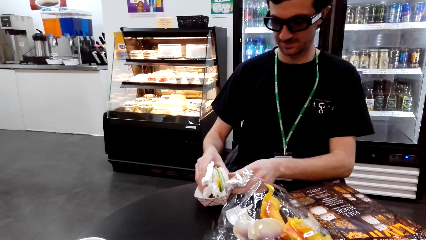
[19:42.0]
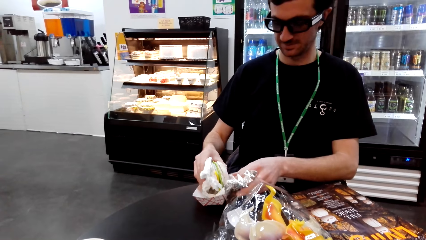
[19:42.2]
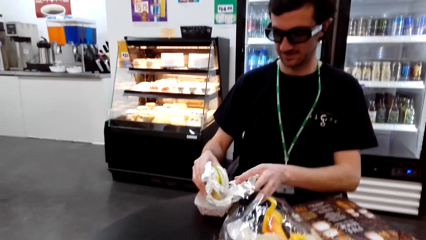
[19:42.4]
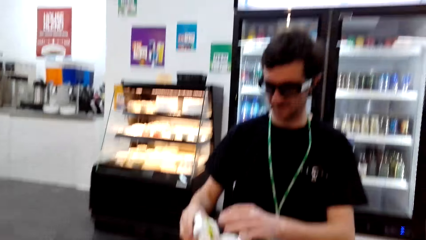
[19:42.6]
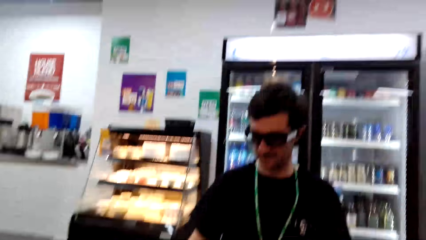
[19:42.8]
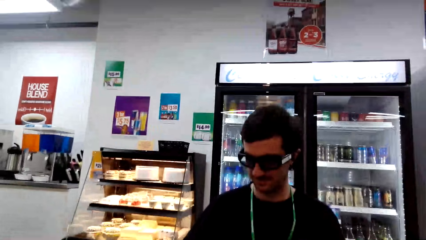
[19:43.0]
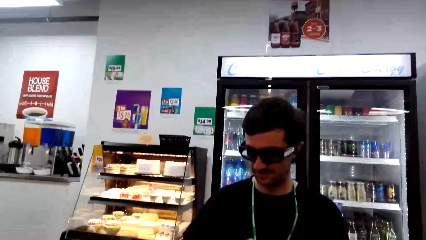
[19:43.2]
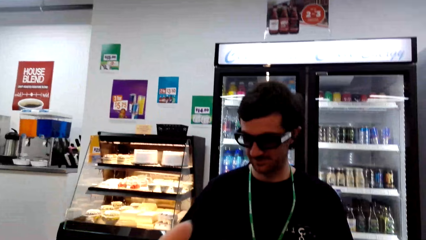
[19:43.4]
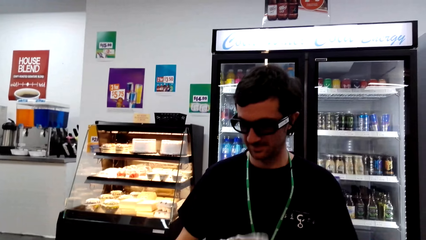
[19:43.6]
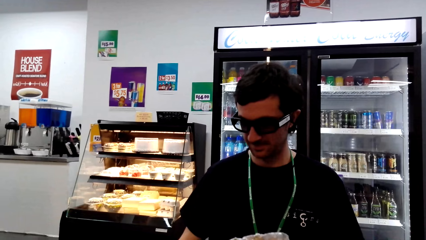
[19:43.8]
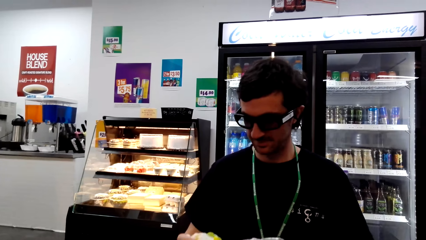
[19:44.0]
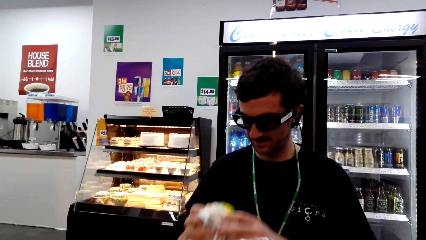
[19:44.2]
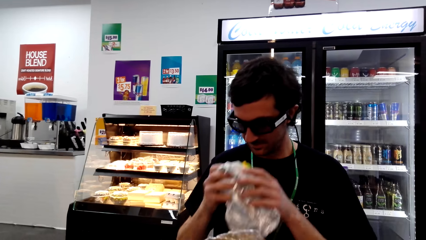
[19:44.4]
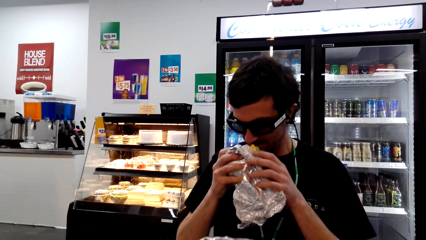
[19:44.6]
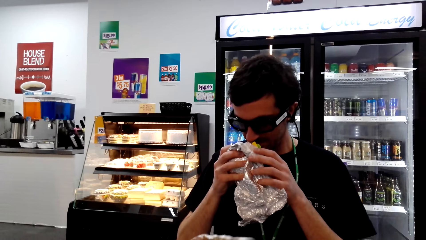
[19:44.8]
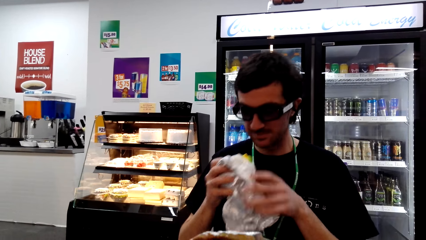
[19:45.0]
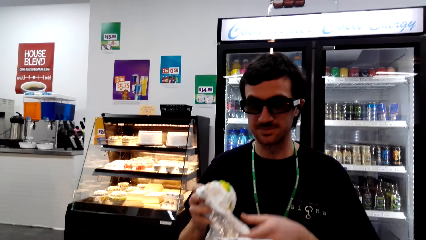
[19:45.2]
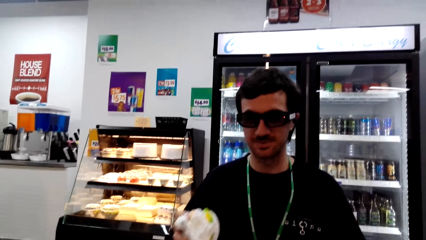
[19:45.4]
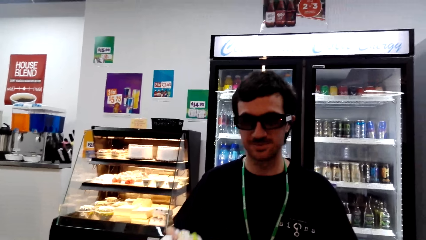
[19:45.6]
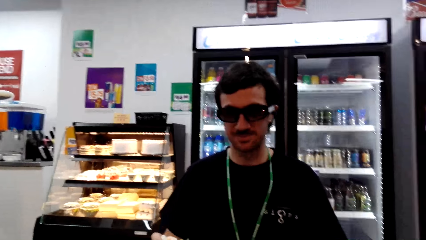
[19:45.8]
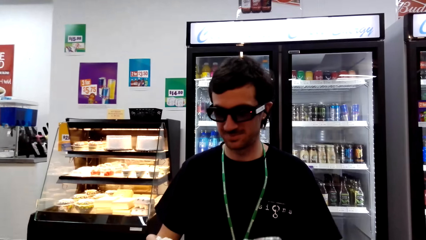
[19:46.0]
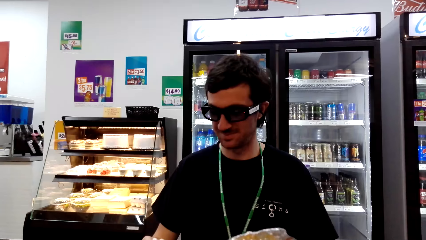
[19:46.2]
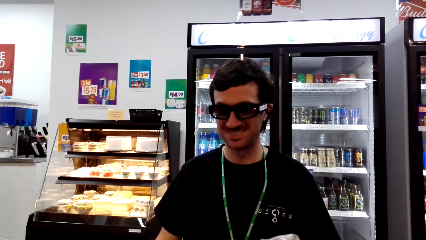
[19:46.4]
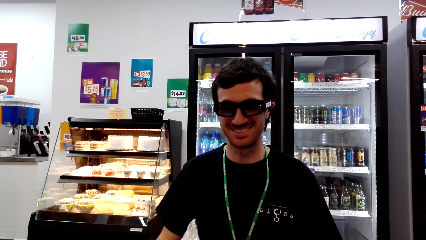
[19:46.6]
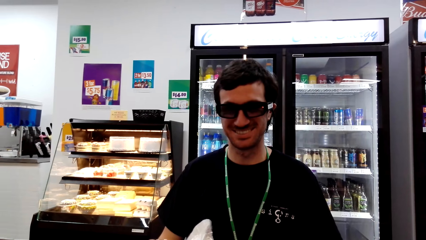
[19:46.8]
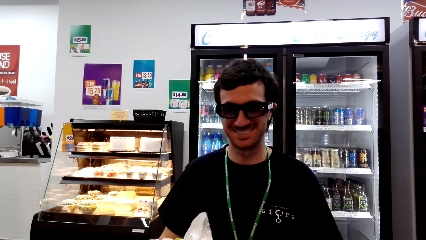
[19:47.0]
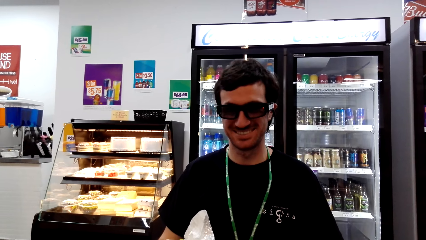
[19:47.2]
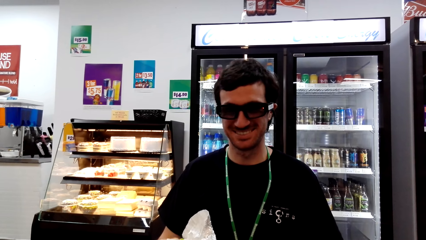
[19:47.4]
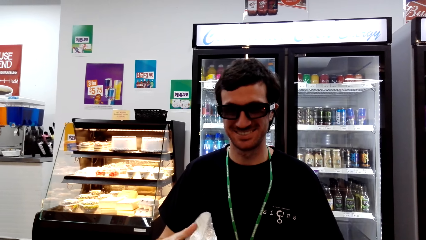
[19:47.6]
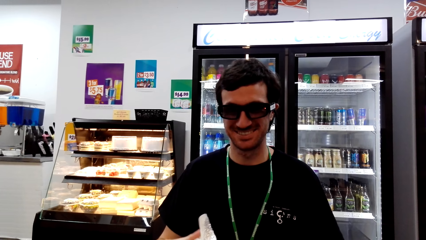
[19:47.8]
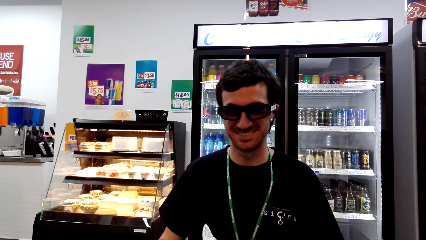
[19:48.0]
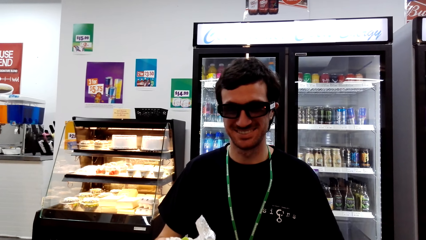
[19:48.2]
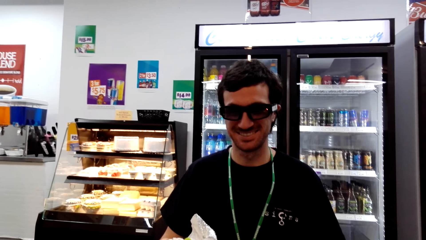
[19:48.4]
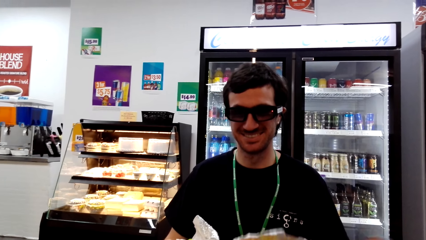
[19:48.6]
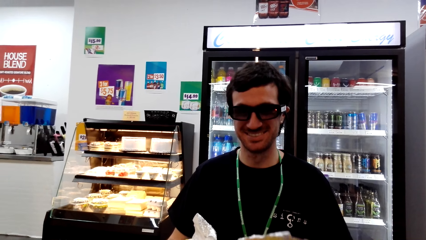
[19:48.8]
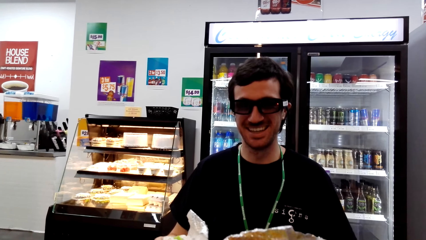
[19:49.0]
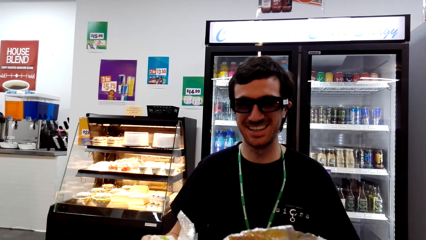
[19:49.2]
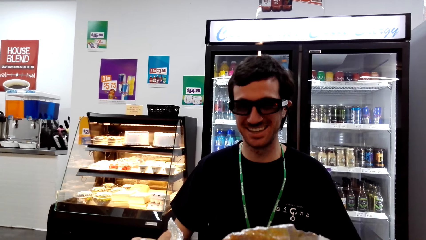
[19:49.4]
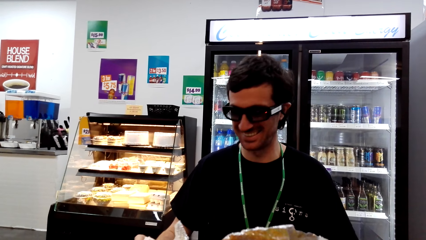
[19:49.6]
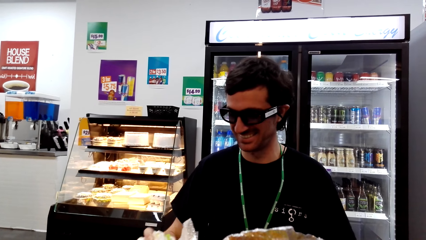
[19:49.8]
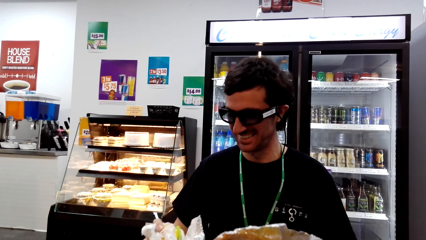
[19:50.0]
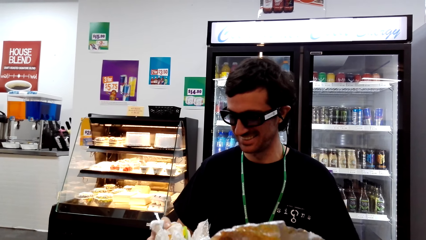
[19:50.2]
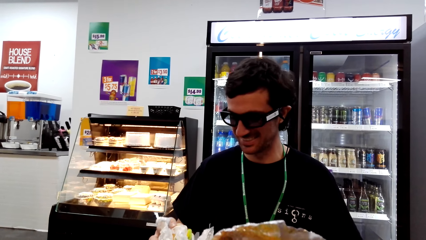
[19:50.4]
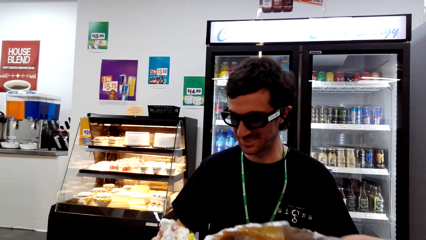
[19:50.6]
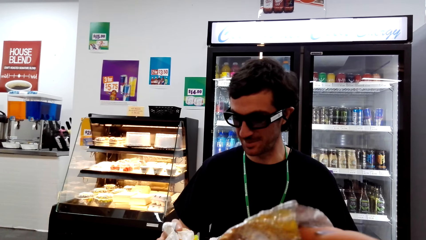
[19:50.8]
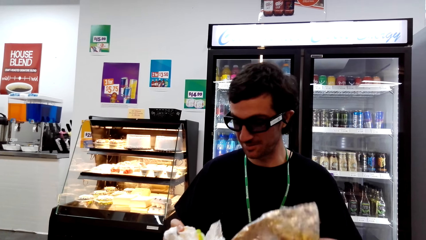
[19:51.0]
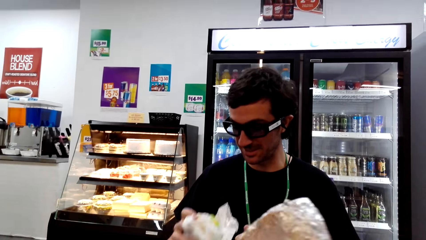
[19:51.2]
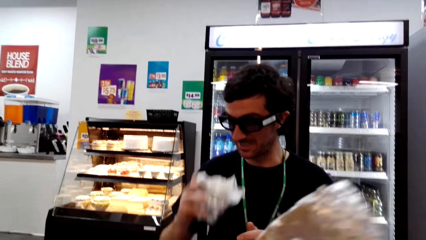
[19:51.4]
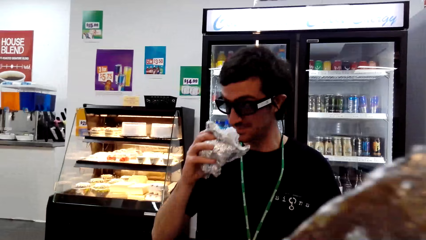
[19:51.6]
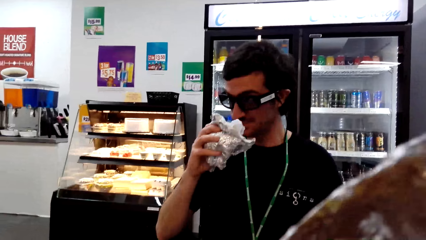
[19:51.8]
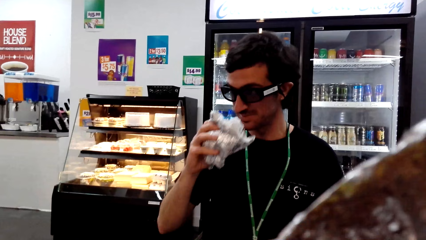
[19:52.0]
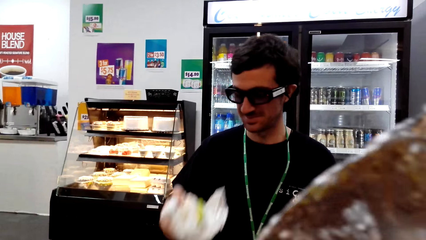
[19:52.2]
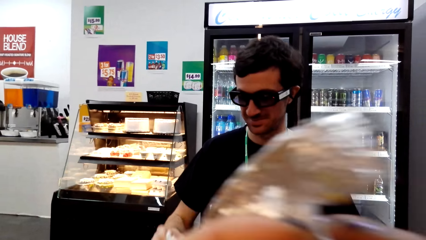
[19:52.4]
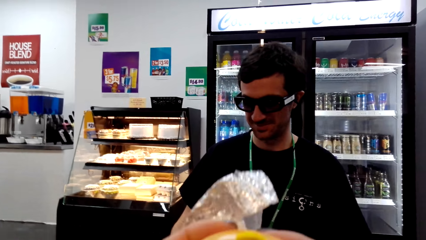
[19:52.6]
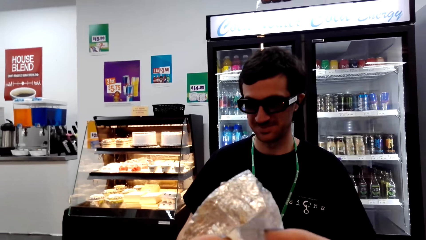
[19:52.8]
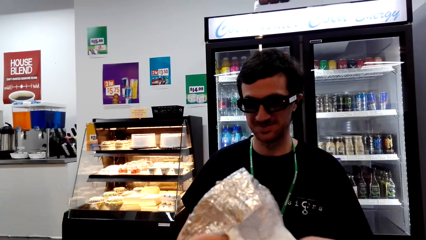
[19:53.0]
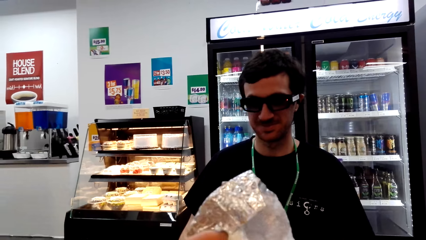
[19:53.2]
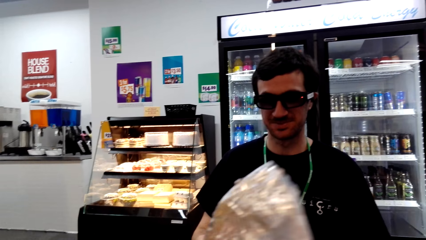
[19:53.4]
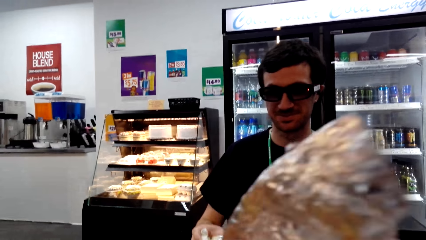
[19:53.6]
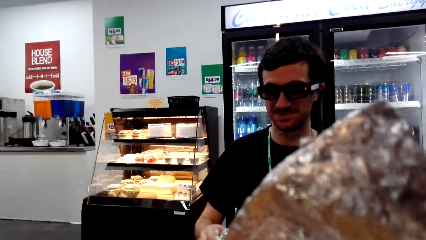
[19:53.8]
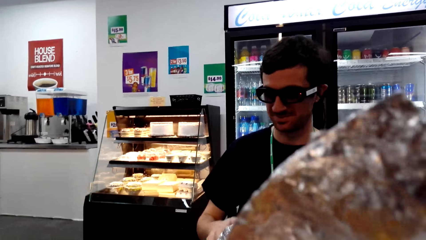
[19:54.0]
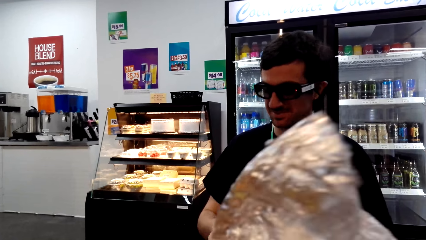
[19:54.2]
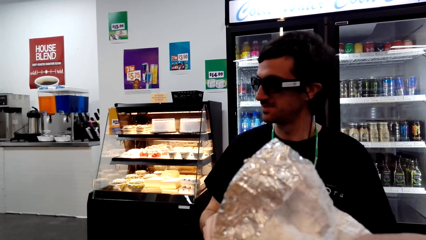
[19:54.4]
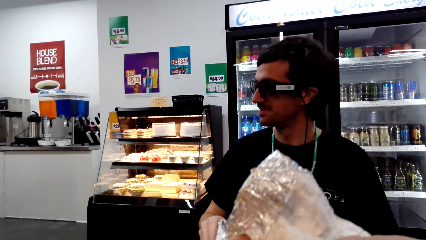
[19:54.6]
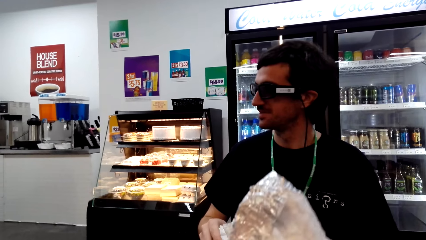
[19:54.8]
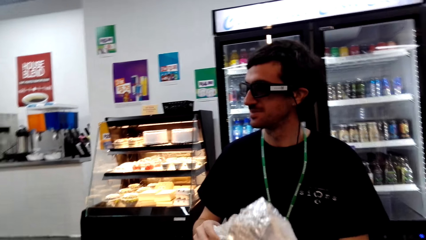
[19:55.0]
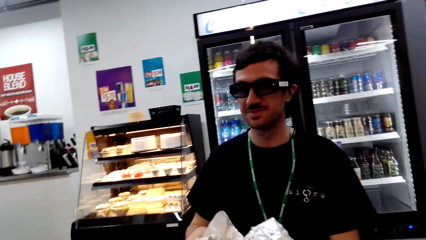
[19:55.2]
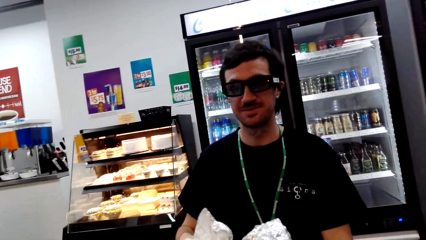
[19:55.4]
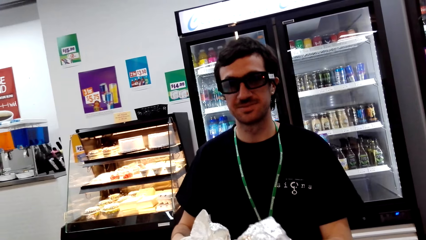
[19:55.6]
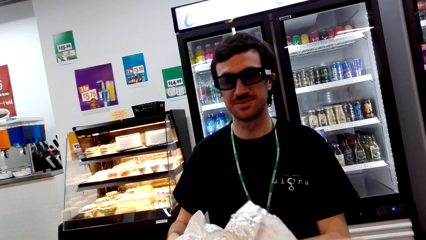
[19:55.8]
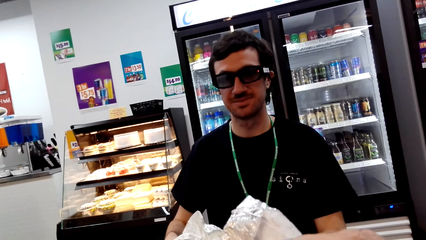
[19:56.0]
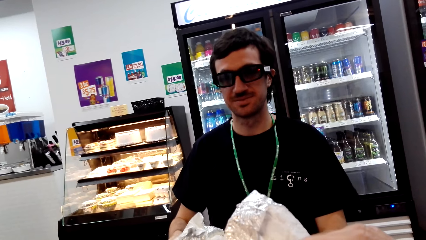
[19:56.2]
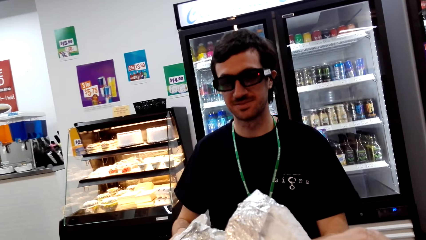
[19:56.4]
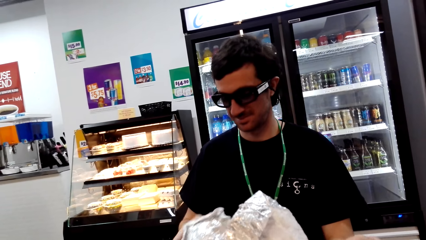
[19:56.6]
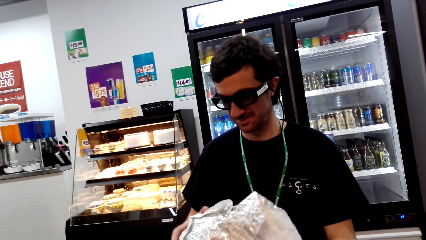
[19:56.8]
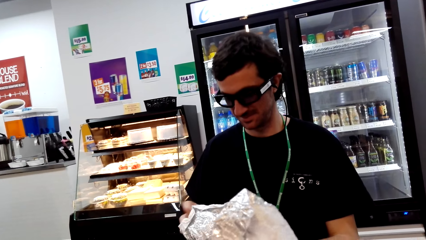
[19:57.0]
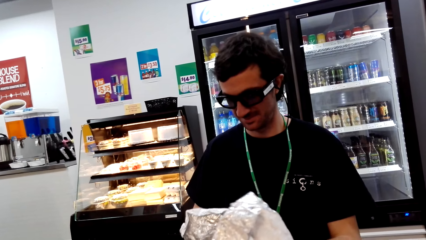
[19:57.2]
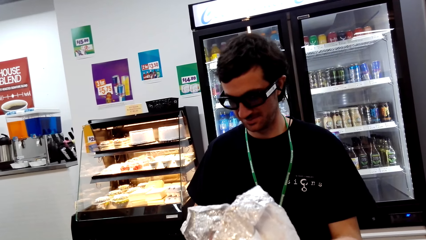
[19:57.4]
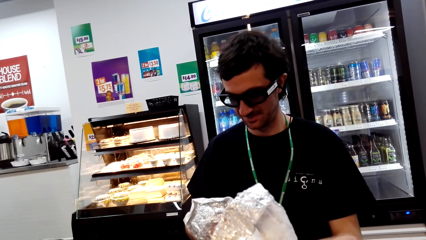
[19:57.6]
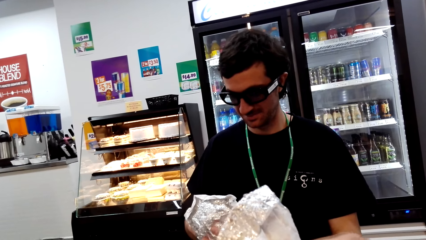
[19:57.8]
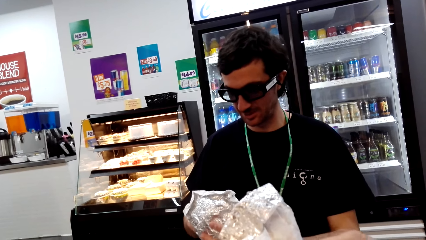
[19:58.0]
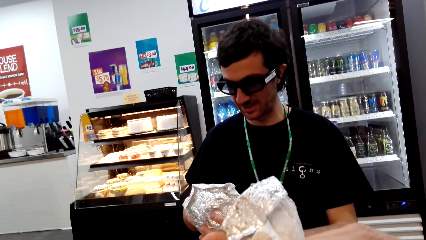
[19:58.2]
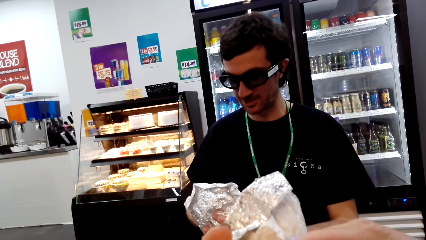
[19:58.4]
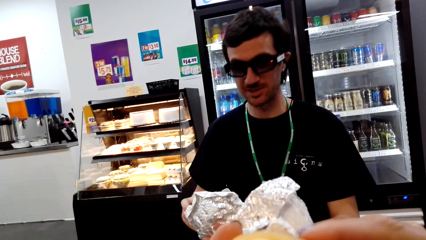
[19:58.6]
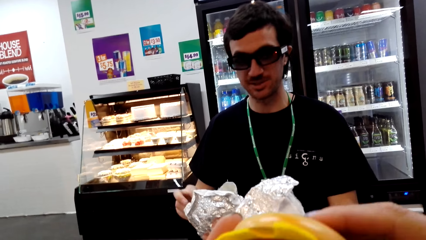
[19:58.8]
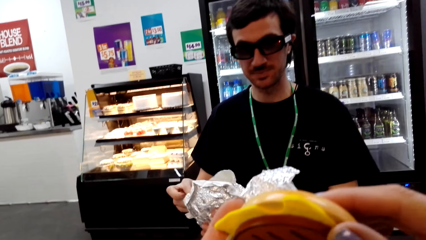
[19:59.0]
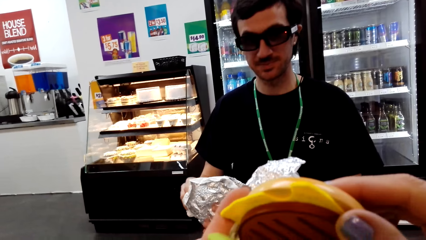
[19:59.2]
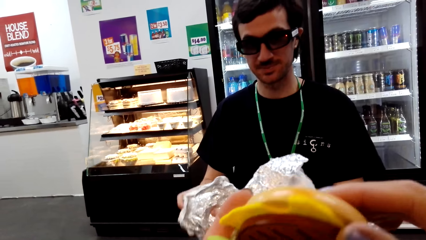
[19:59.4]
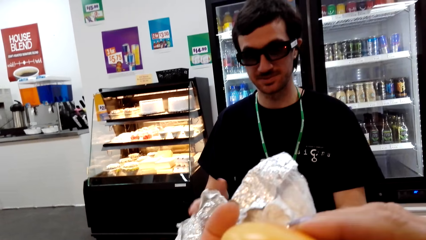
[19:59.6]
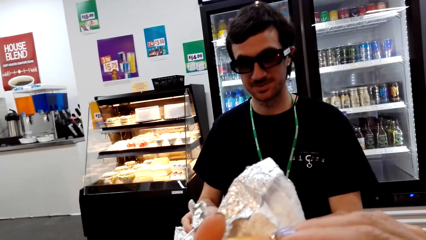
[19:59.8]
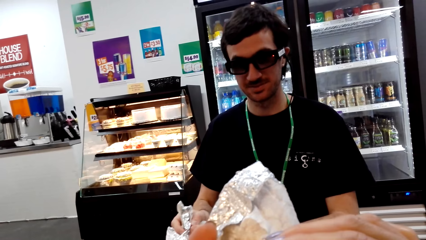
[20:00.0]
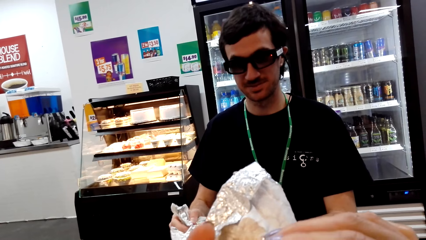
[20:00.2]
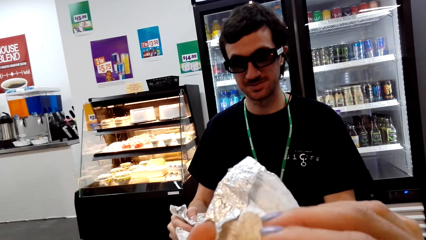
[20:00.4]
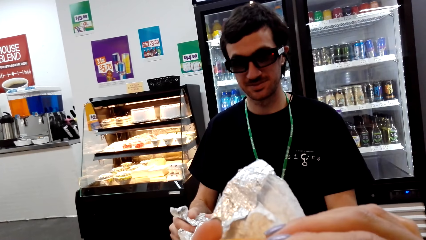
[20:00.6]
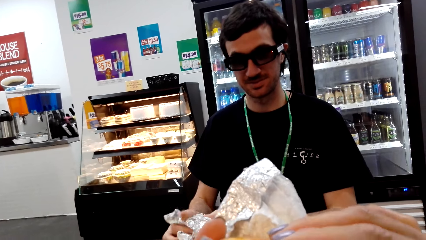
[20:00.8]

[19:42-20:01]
A man smells the hotdog package or papers. The man looks at the camera wearer. The man looks at the papers. The man smells the papers. The camera wearer looks at the papers. They look at the papers again. The man looks at the papers. The camera wearer eats the fruit.
